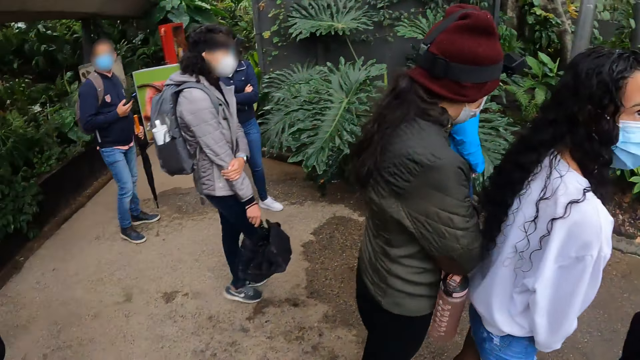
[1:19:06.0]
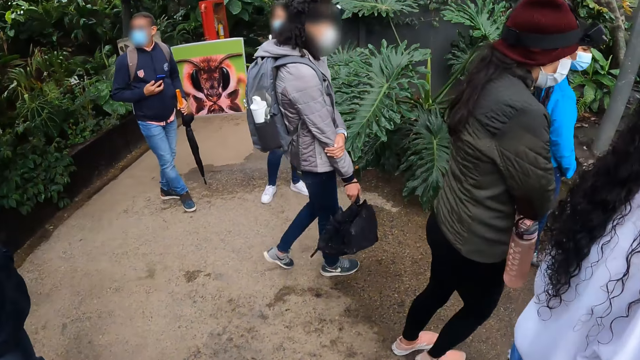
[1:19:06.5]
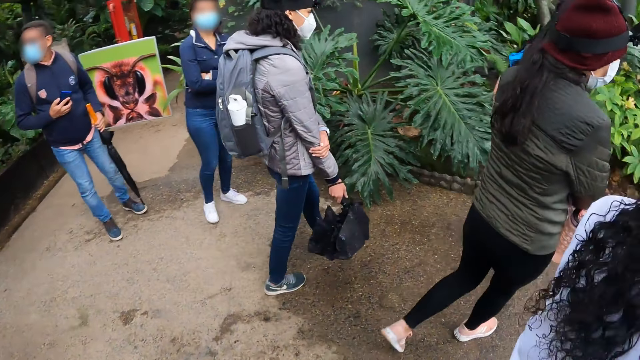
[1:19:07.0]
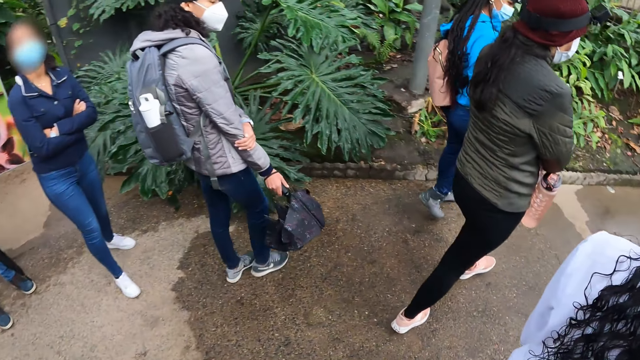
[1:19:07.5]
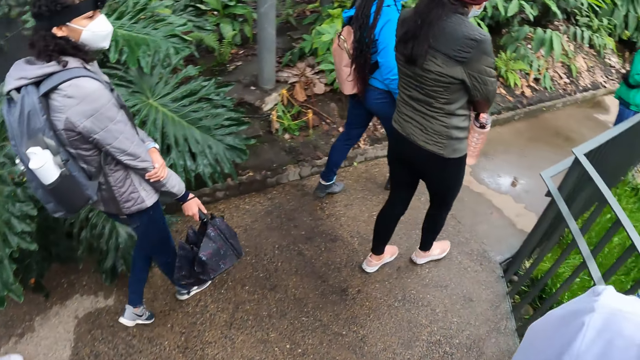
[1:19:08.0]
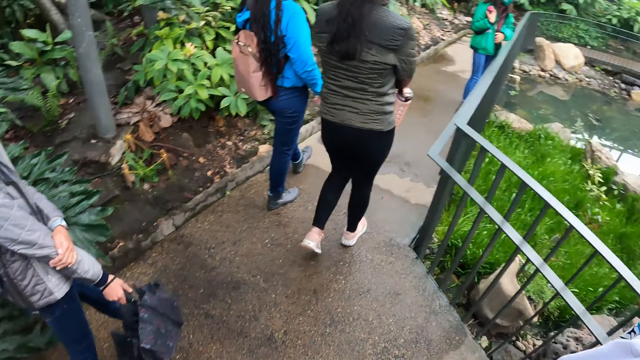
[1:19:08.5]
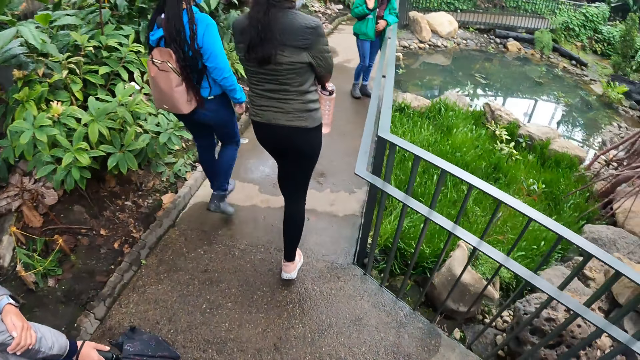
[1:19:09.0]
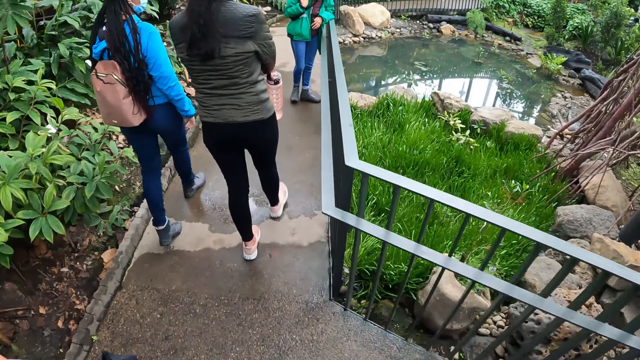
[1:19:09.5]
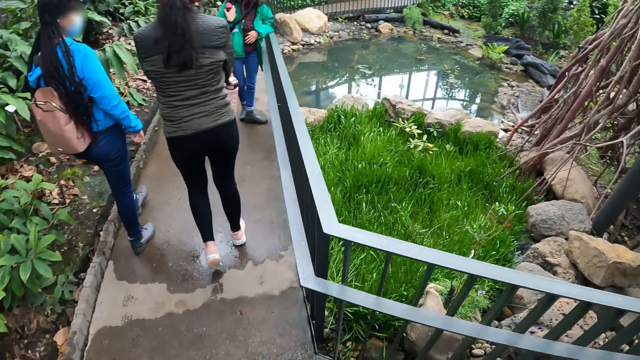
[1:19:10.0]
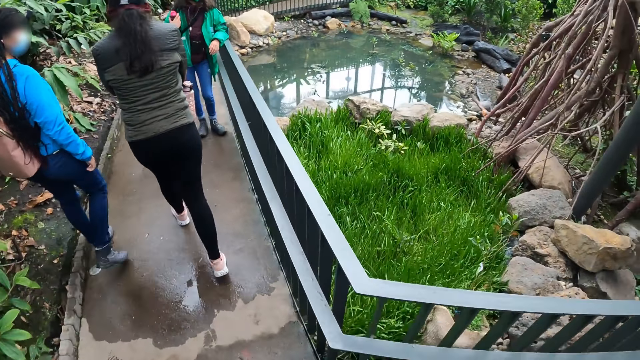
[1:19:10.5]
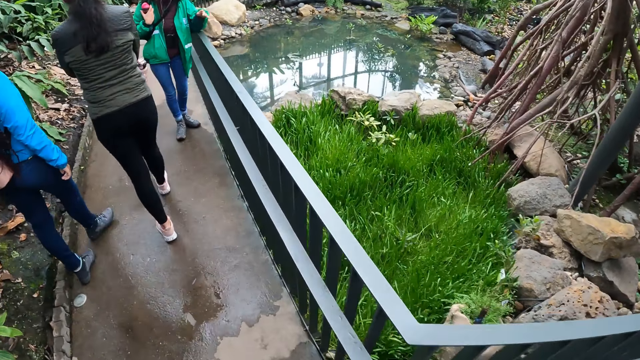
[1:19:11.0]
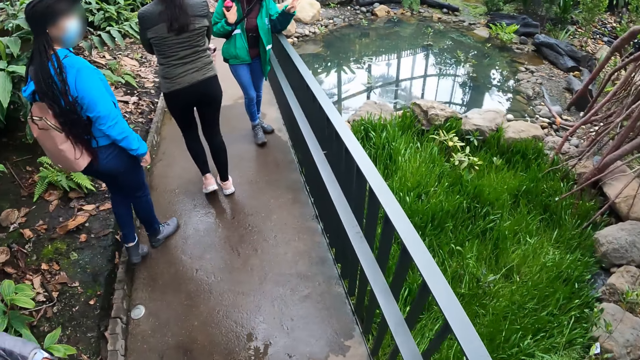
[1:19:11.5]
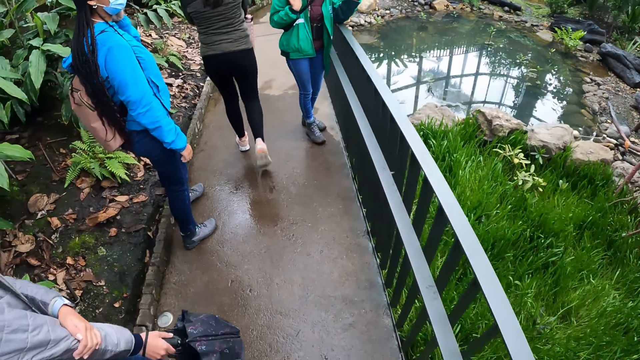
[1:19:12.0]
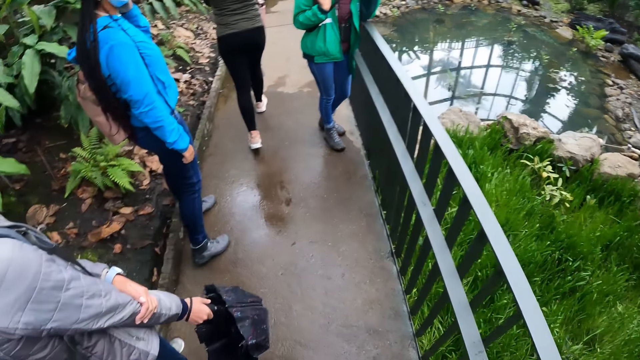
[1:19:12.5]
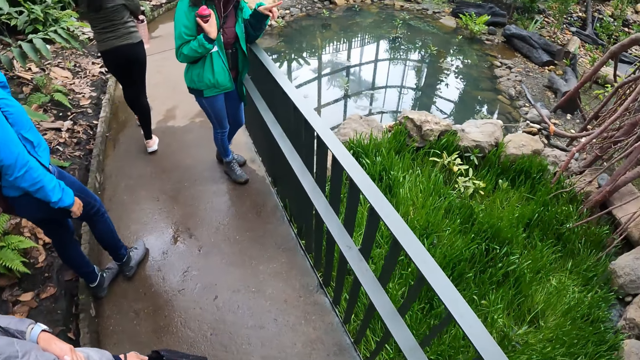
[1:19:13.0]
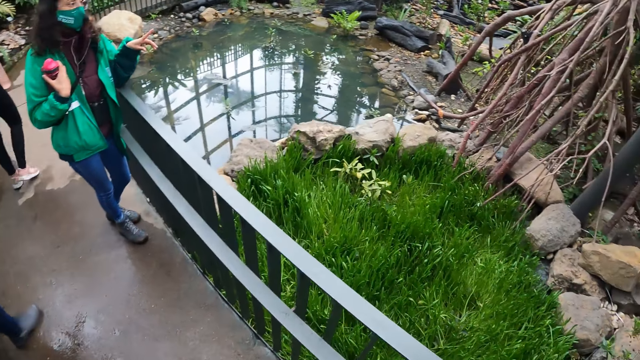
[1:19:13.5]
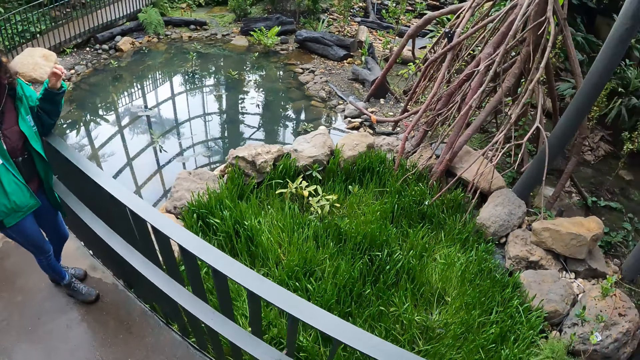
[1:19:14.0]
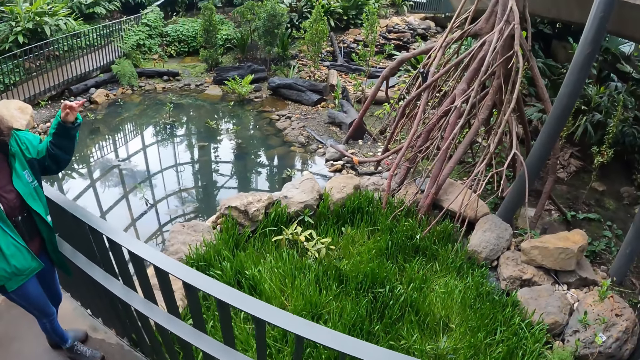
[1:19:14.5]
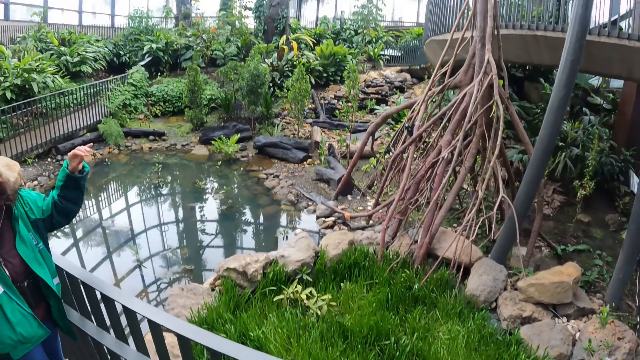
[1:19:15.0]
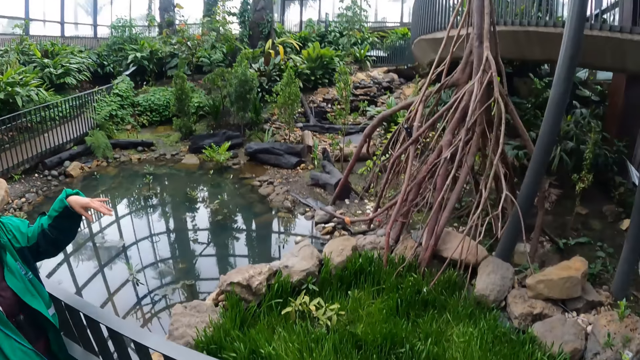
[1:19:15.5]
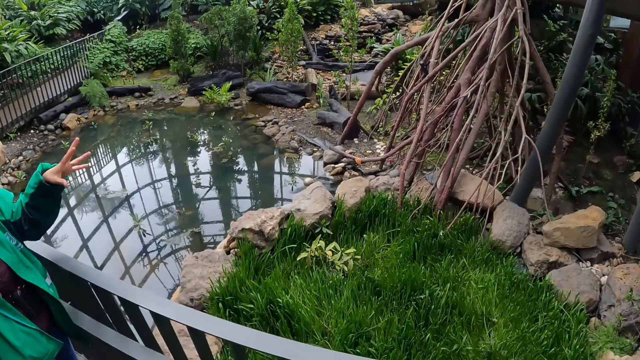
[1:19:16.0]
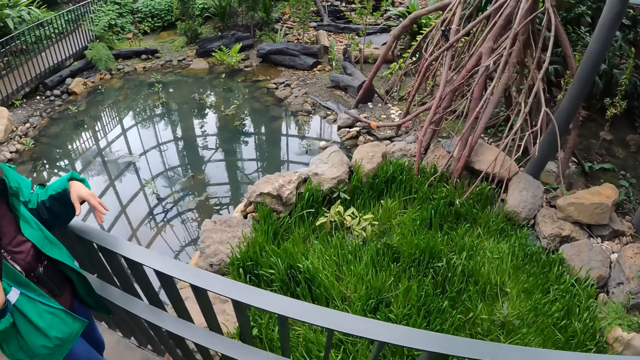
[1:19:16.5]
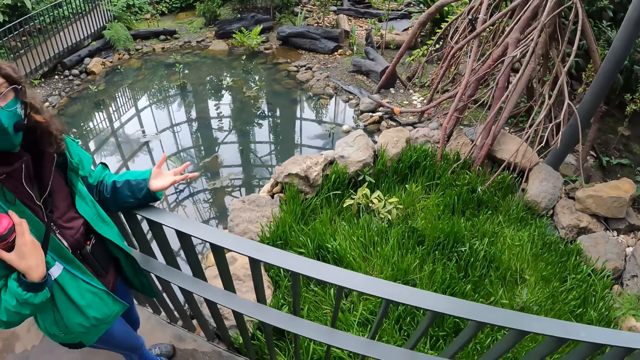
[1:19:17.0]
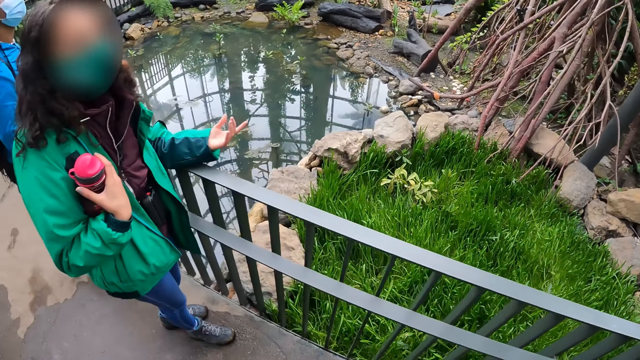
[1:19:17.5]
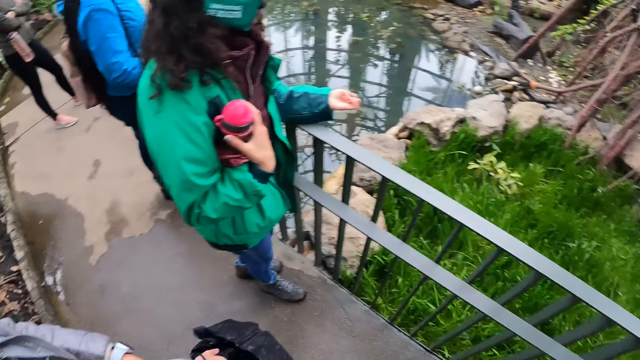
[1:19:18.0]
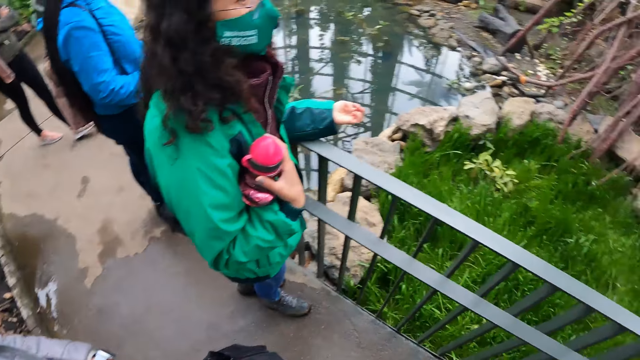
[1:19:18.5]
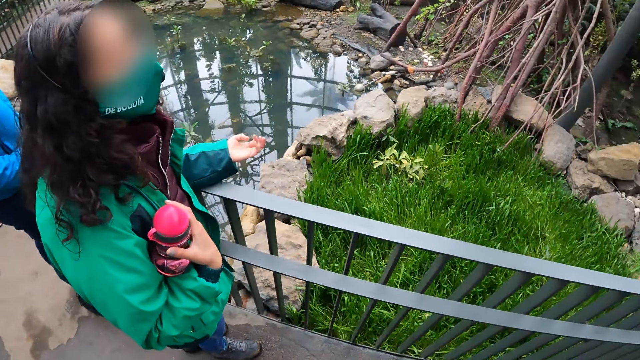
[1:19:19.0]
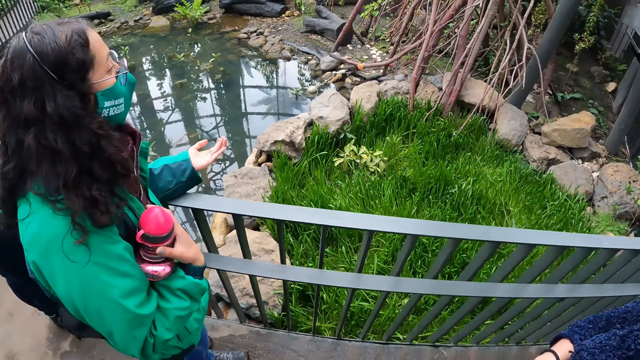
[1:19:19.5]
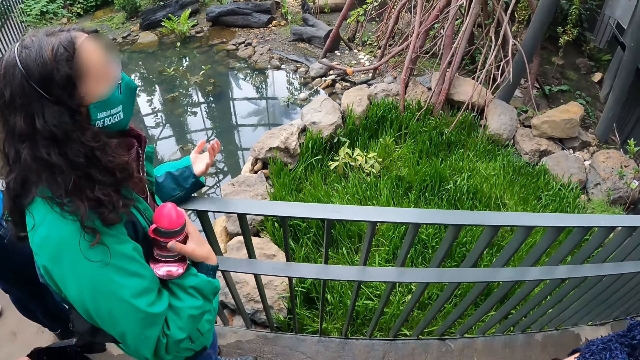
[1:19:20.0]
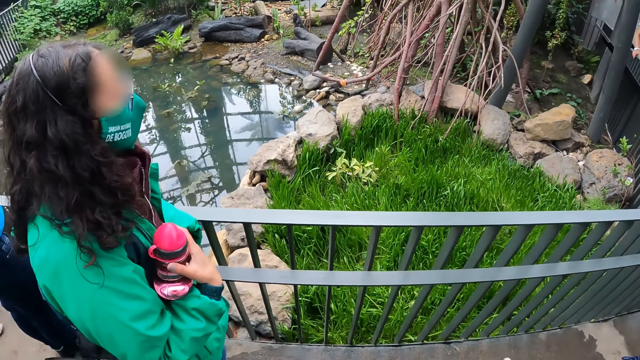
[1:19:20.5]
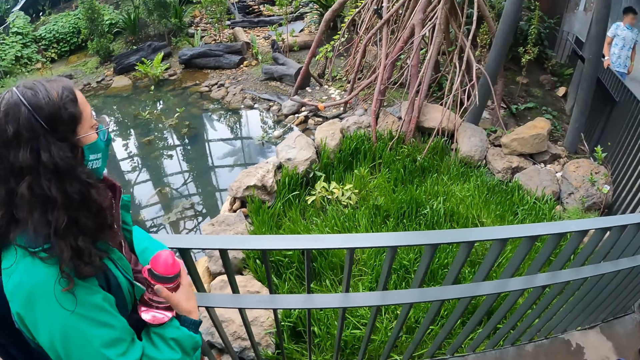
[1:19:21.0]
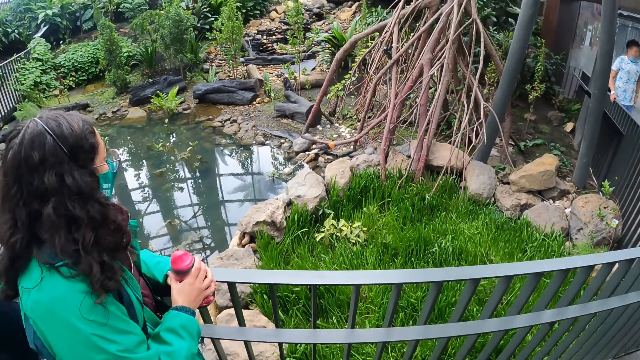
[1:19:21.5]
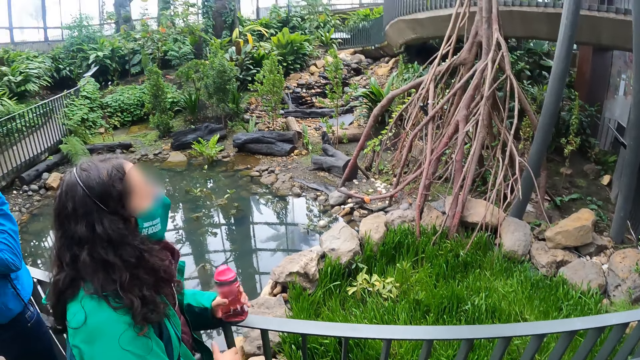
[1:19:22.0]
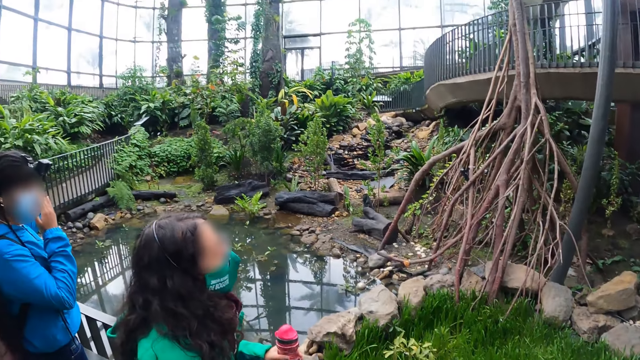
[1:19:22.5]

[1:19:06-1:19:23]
The camera wearer walks along the garden. They walk with a group of people. They turn around the garden. They stare at the lady as she explains something.

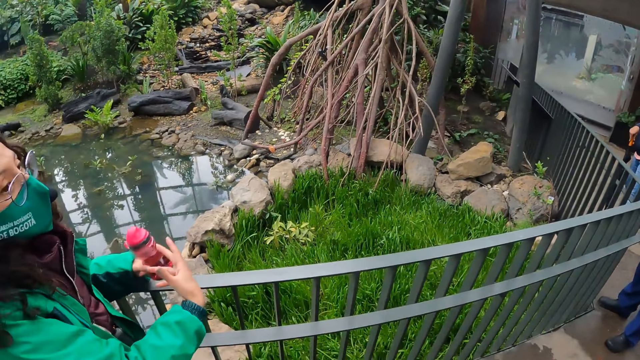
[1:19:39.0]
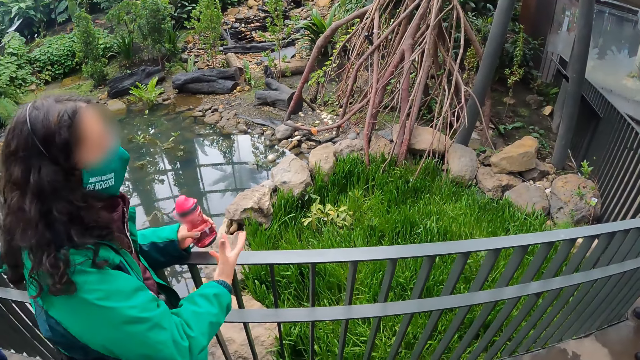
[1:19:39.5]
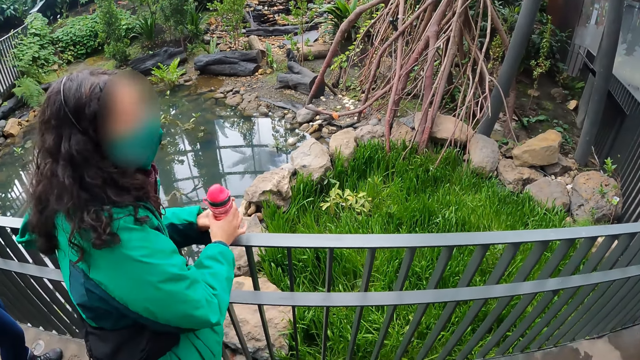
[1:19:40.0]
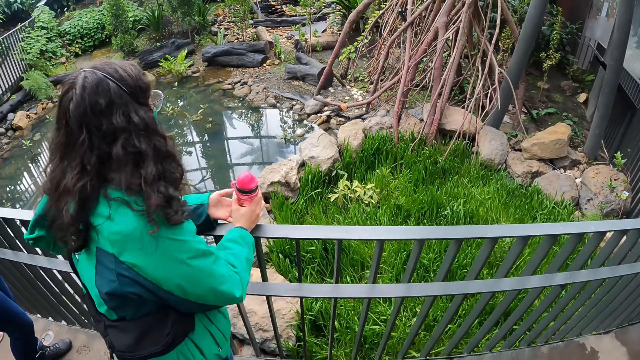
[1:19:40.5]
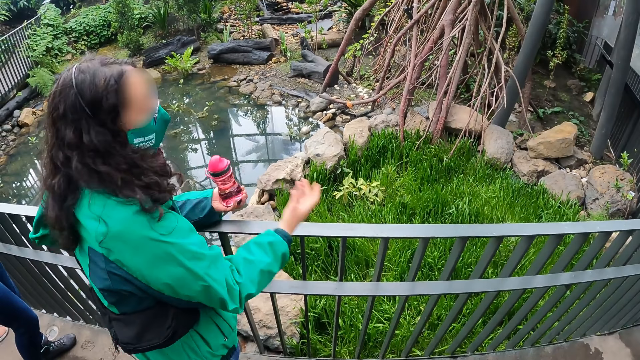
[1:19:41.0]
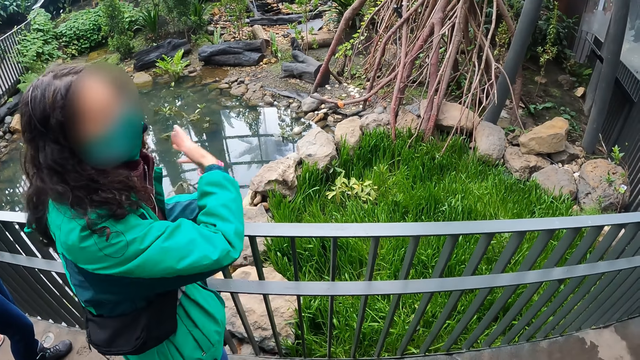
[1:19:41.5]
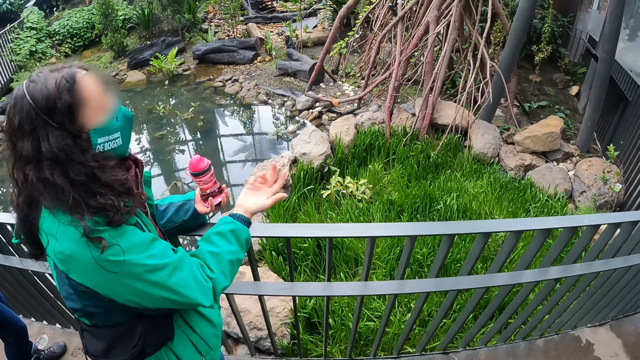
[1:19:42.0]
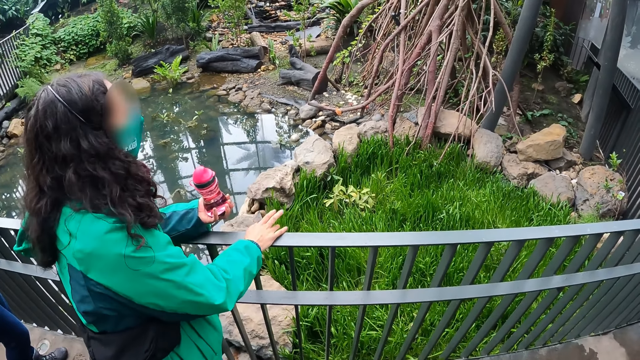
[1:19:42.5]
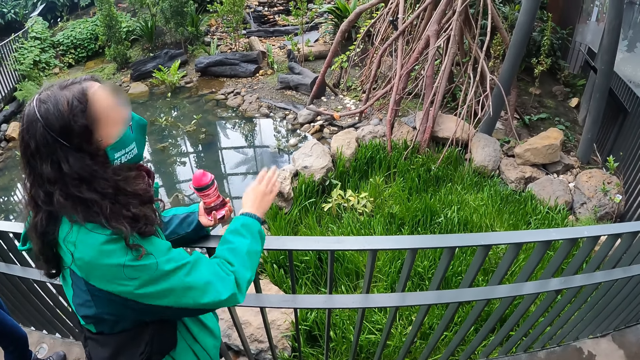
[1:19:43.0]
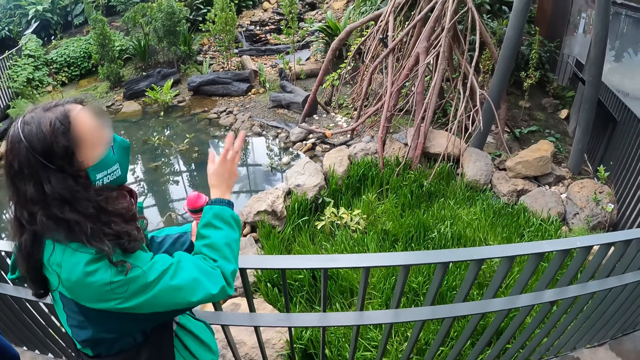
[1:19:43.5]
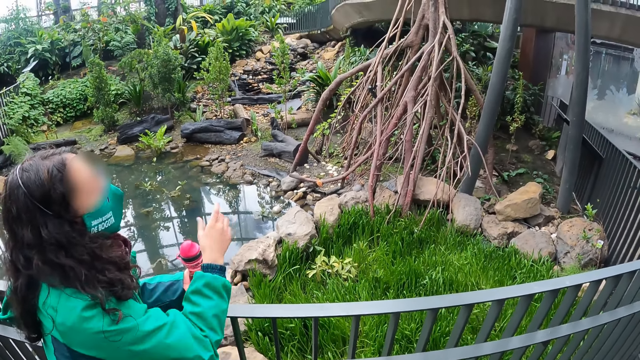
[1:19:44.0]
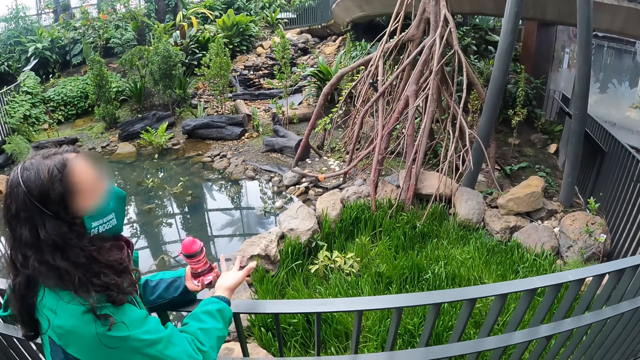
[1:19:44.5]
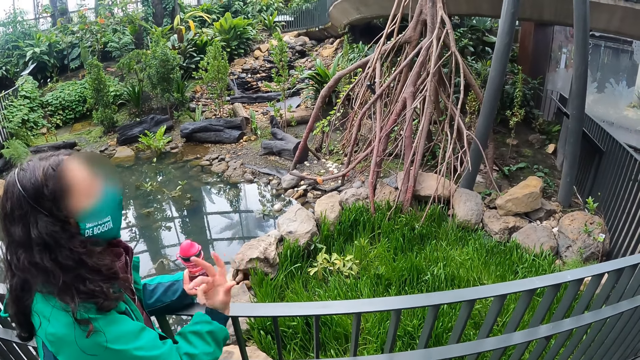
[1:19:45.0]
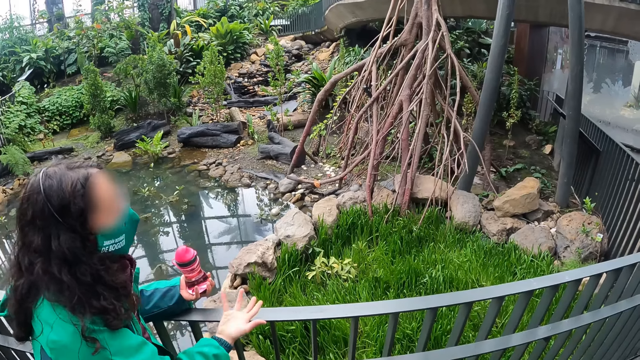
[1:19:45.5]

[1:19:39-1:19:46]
The woman interacts with a group of people.
